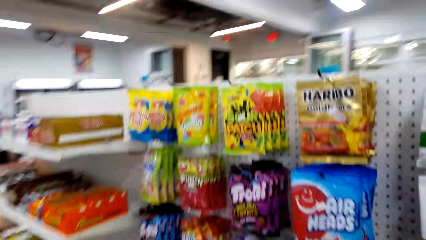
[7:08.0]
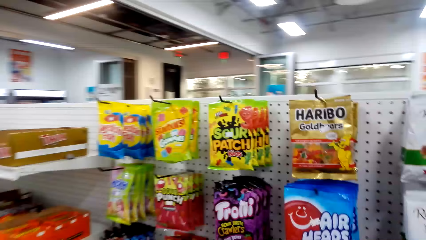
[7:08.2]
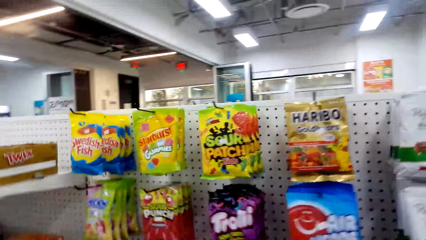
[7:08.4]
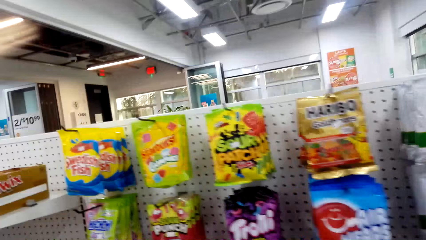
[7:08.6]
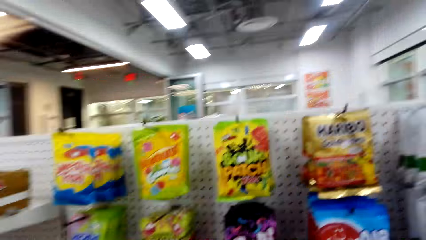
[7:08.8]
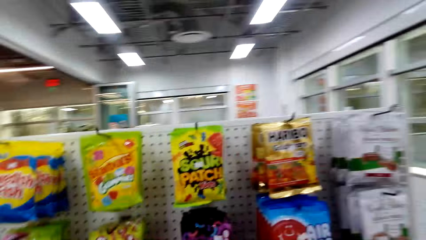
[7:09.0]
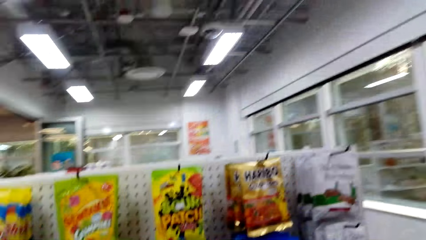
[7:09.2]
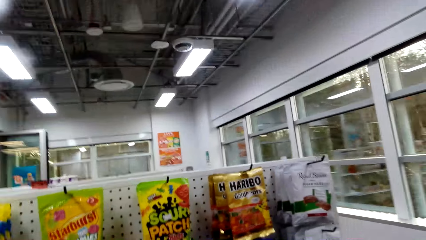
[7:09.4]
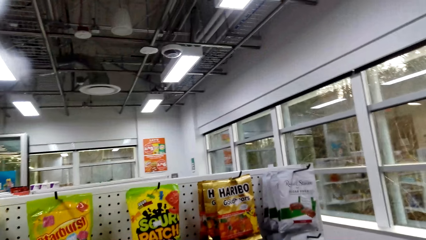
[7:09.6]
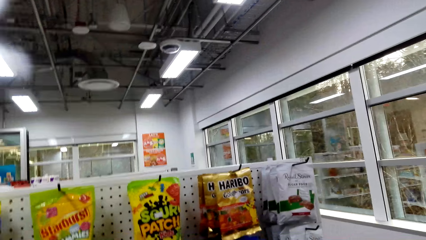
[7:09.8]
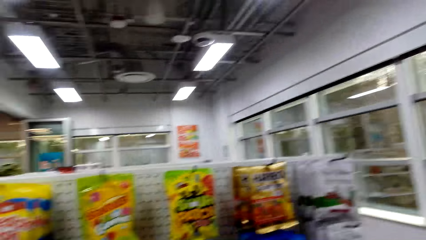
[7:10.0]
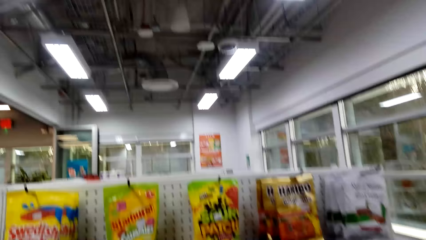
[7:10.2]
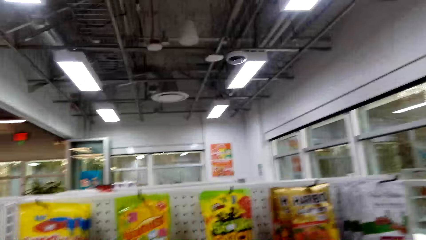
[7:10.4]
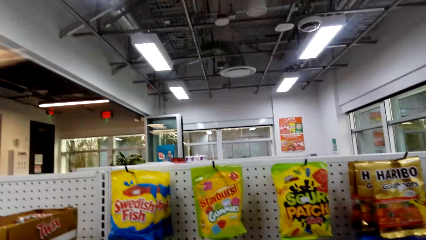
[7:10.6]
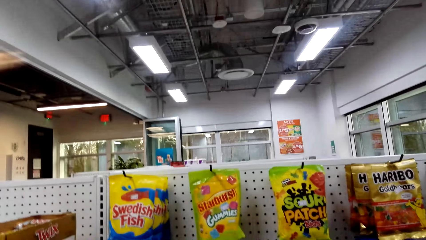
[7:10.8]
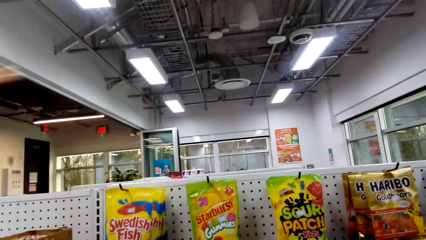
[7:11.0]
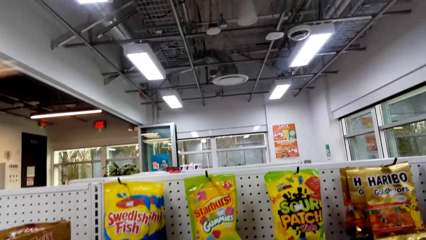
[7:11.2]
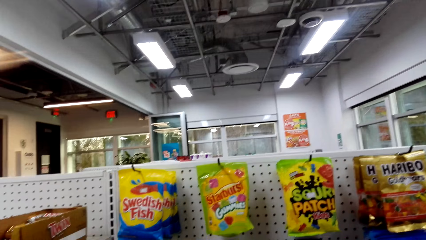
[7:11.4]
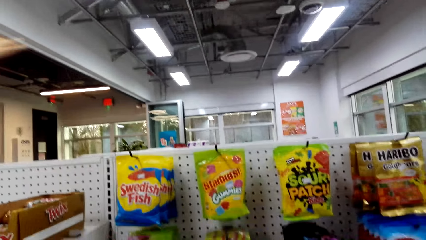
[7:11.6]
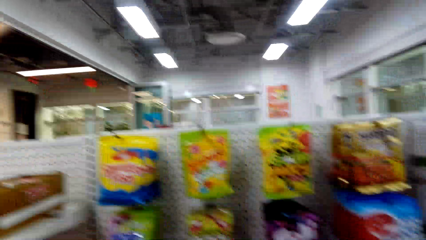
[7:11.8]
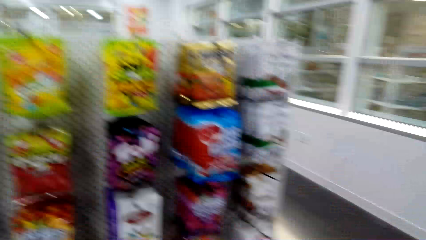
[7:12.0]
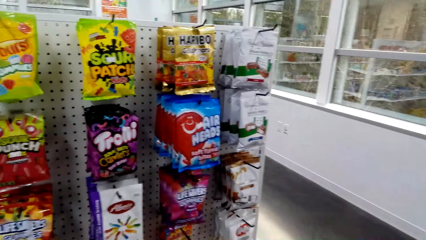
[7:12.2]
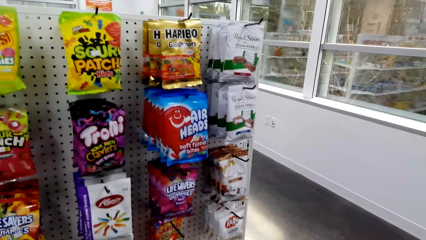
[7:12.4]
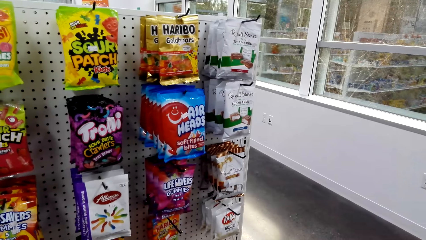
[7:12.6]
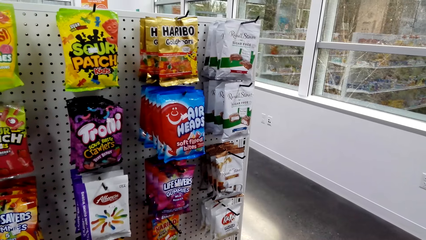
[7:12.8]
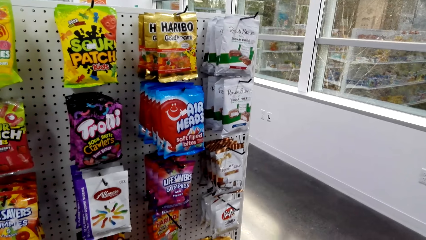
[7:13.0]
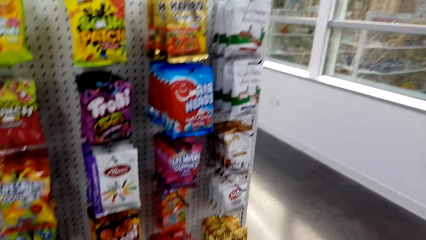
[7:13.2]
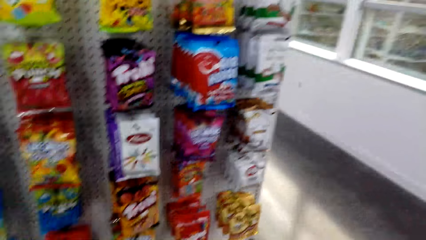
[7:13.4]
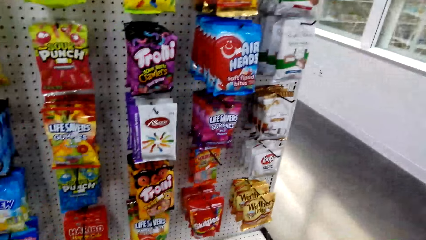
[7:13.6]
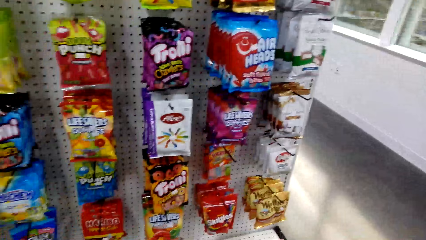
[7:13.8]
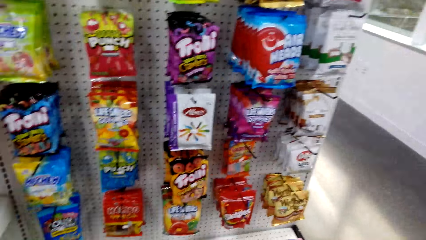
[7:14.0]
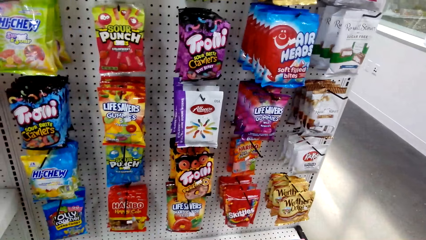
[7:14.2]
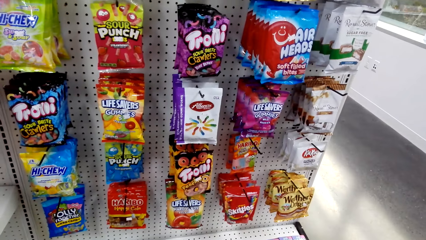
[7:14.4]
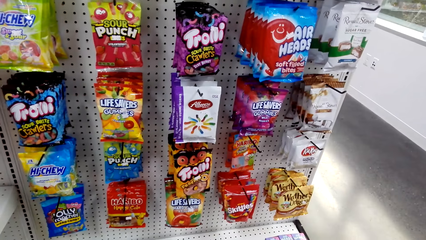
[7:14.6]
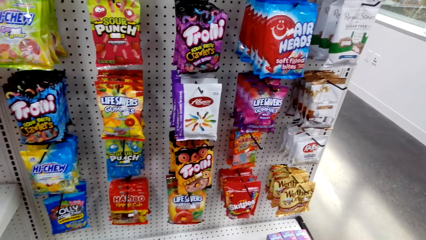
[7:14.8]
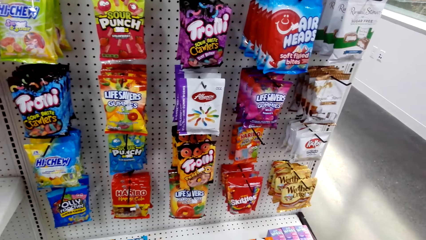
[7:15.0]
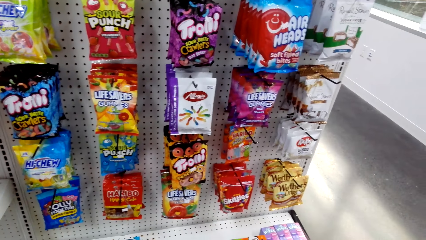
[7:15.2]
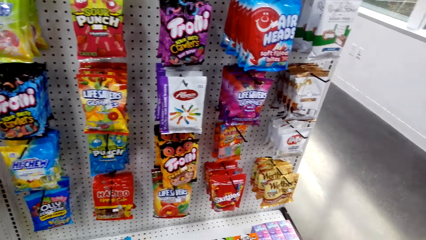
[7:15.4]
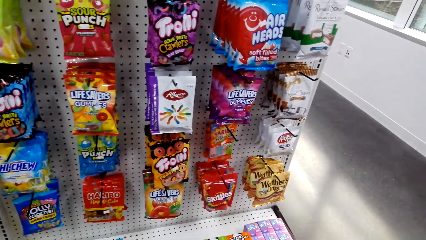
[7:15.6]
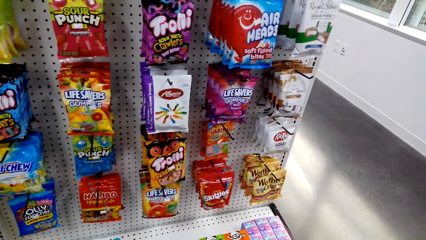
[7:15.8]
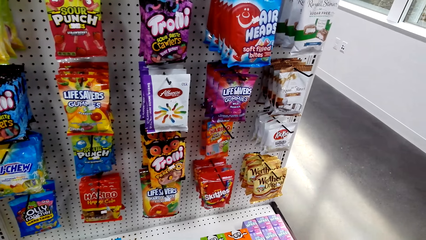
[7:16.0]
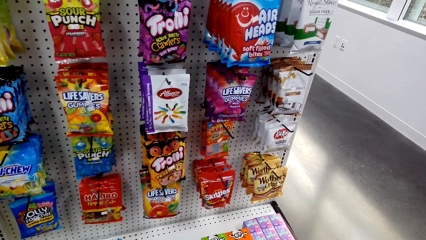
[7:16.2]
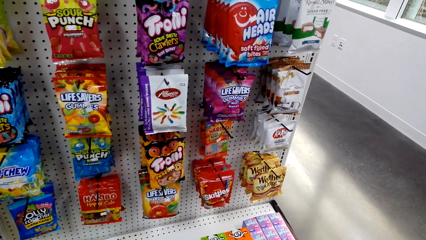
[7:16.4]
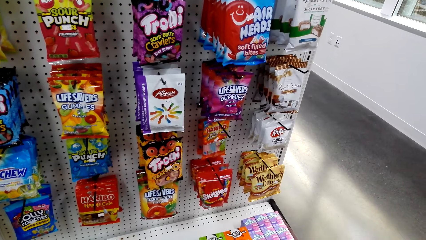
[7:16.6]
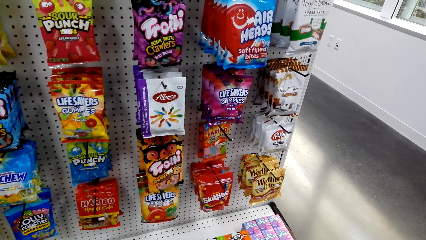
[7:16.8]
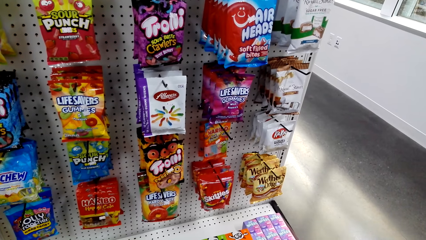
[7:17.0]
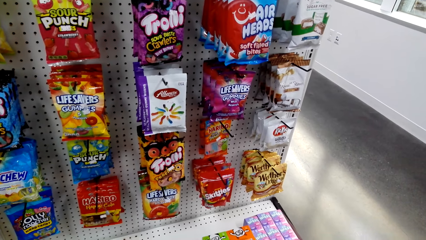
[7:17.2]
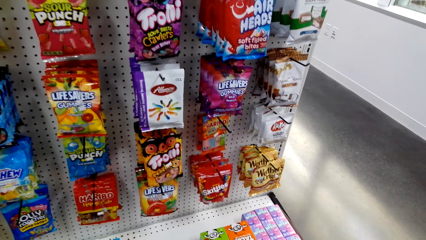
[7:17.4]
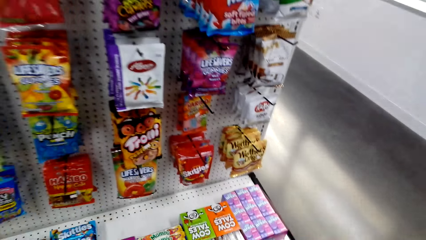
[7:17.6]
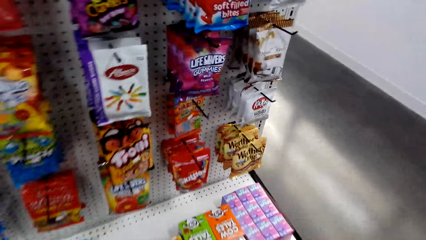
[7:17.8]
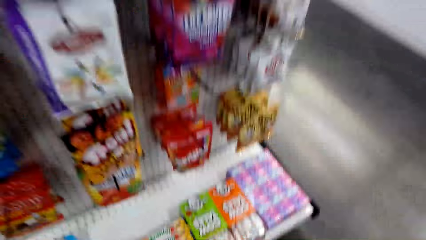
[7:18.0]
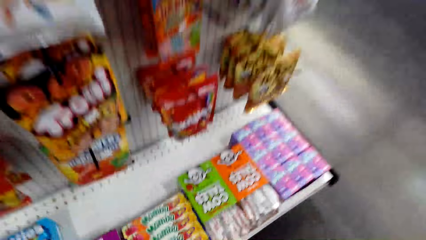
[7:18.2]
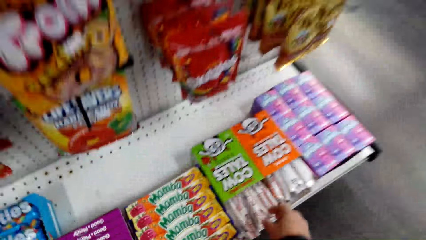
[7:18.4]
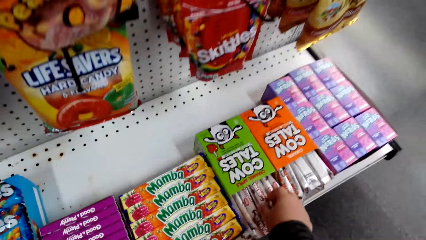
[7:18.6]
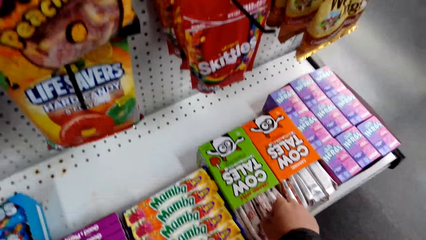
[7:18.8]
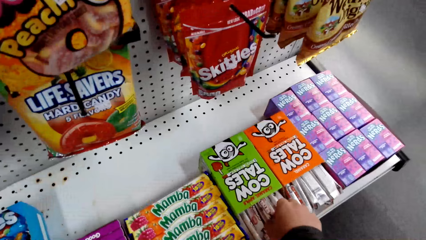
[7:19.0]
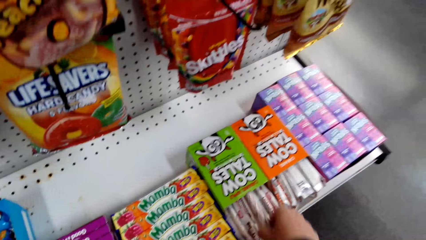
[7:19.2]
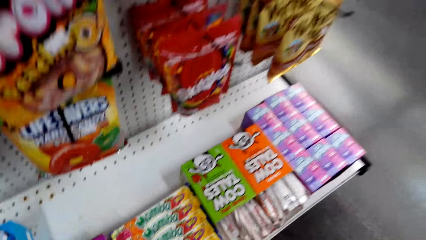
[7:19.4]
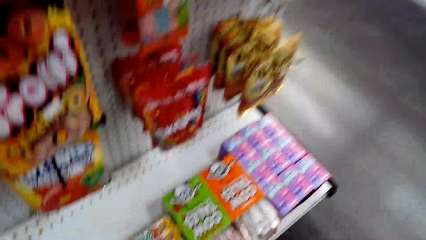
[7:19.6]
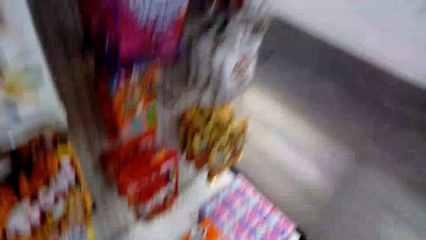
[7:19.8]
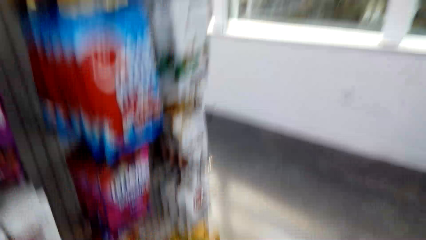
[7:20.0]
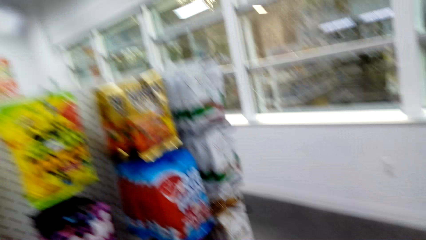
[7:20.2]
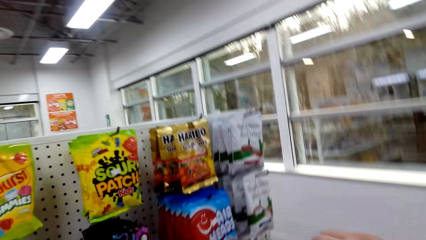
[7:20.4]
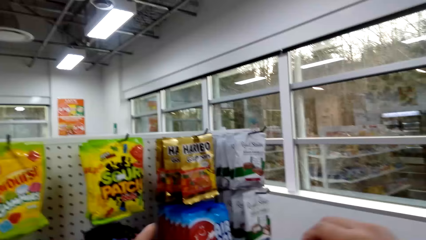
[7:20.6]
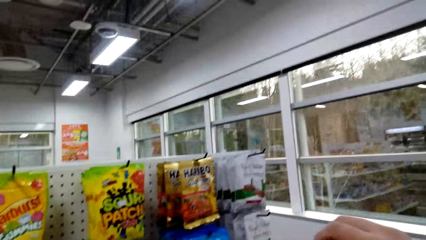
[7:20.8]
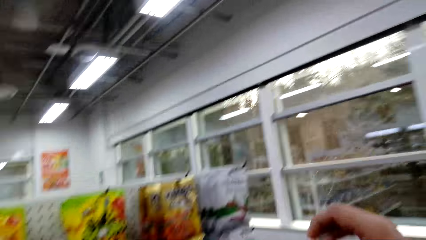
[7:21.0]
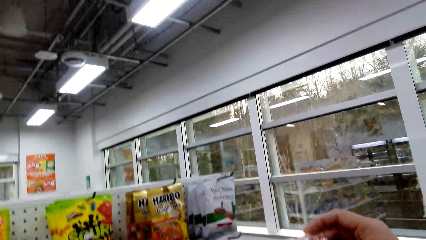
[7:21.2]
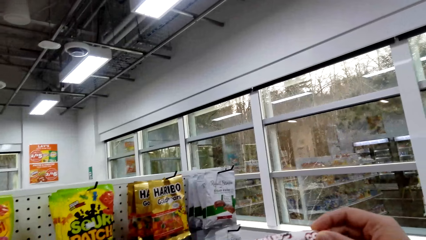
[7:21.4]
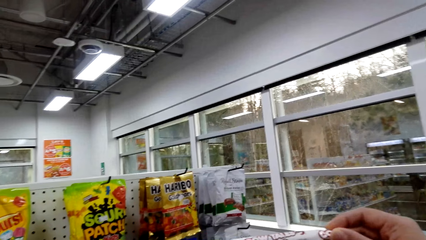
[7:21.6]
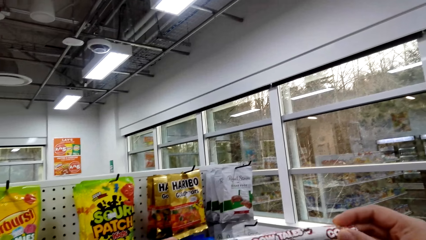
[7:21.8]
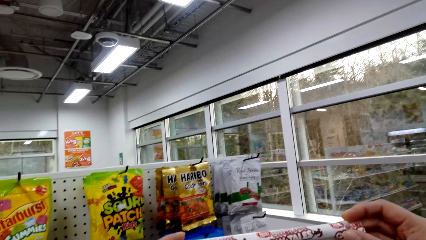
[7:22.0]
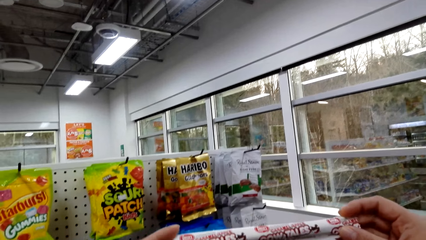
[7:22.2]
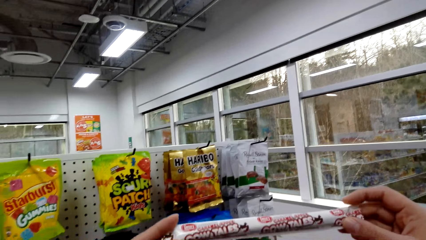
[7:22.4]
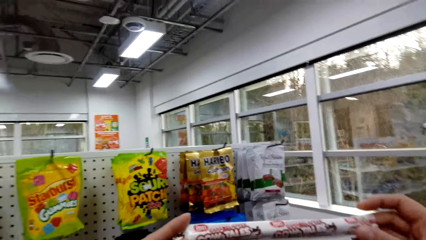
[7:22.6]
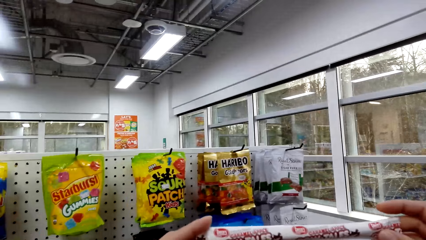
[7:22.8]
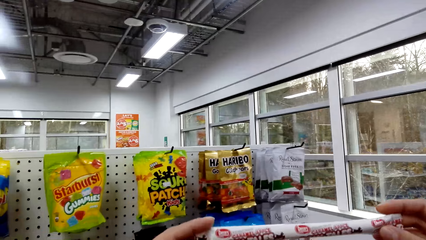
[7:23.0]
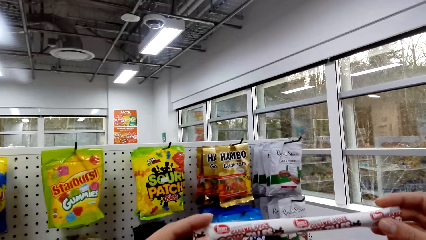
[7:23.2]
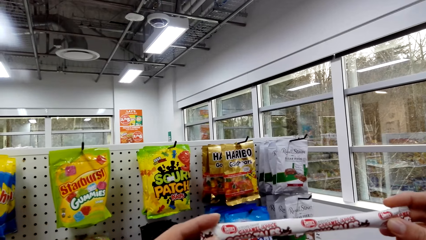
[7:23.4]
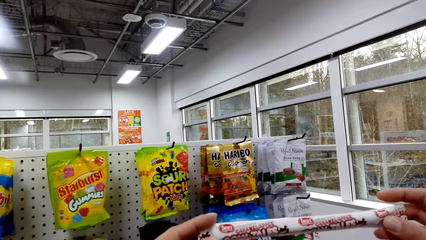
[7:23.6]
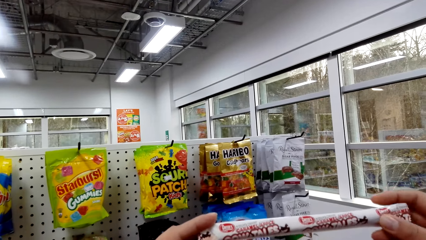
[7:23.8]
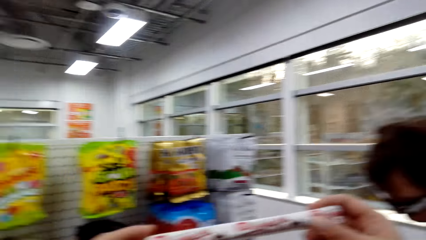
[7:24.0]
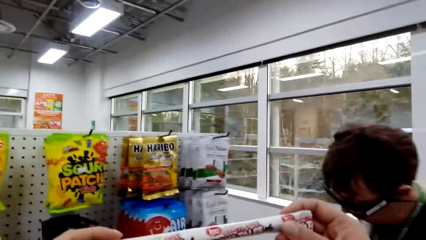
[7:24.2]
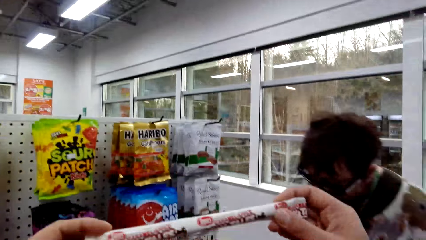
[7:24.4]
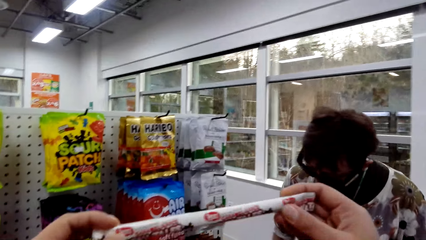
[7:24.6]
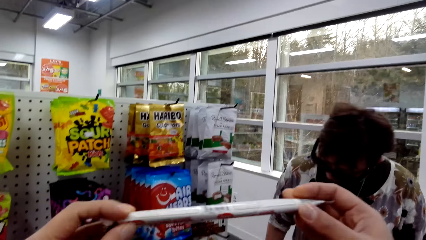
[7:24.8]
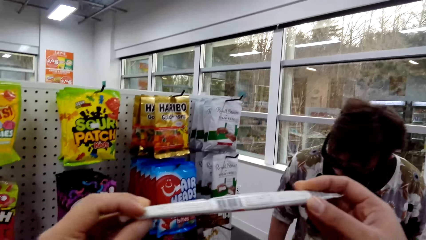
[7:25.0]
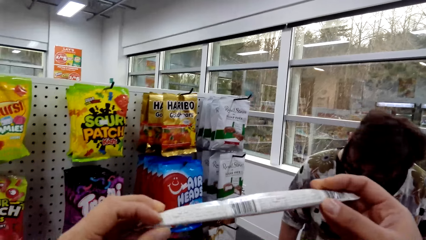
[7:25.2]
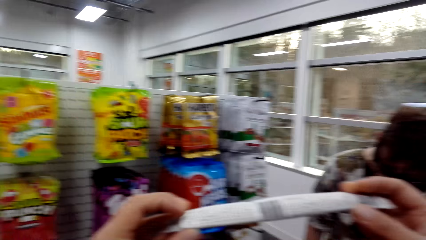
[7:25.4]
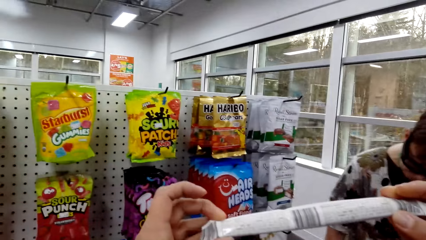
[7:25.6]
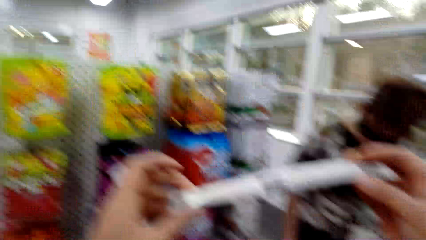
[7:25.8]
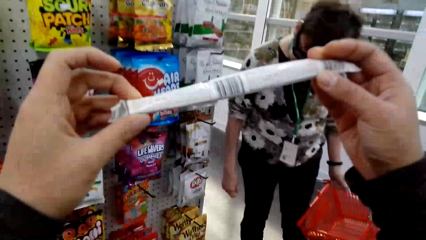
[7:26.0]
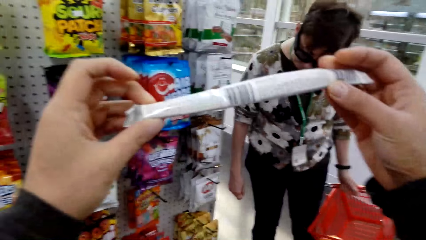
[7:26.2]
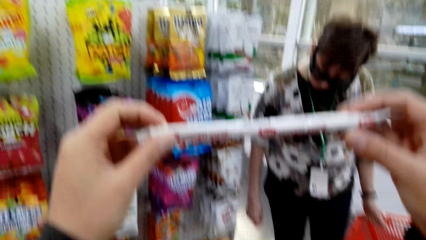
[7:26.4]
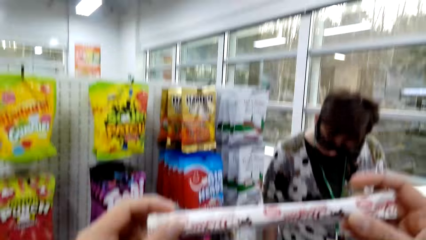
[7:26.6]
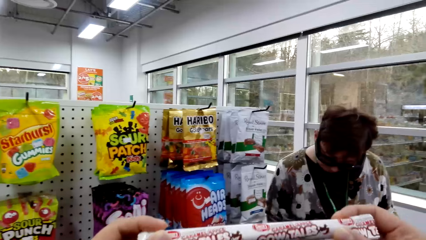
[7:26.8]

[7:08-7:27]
The camera wearer looks around. They pick the snack up. They pick up the Cow Tales. They examine the Cow Tales.
